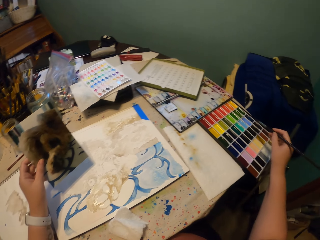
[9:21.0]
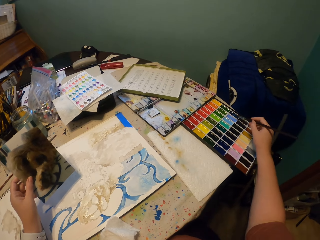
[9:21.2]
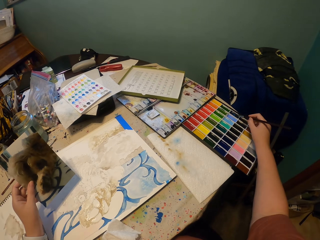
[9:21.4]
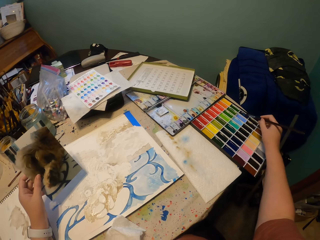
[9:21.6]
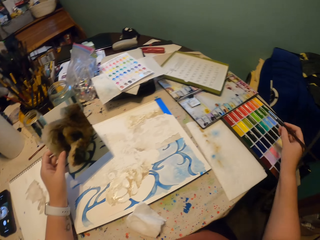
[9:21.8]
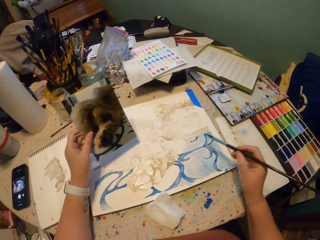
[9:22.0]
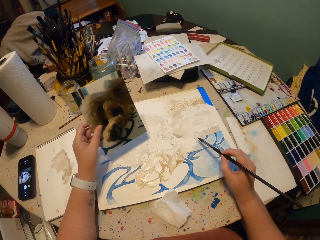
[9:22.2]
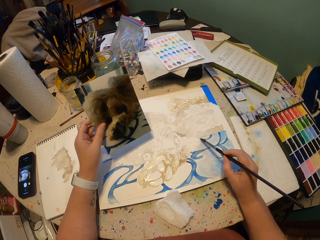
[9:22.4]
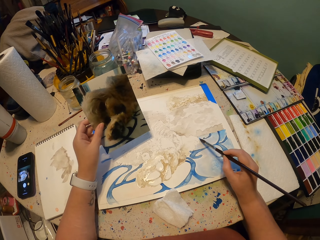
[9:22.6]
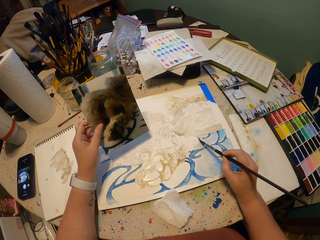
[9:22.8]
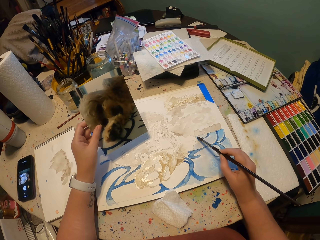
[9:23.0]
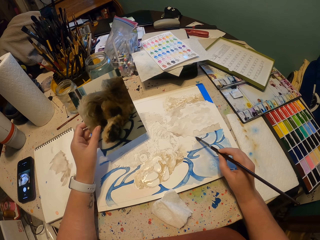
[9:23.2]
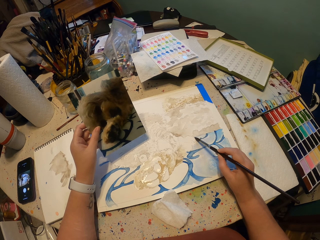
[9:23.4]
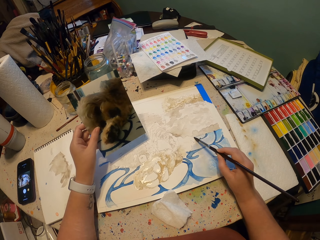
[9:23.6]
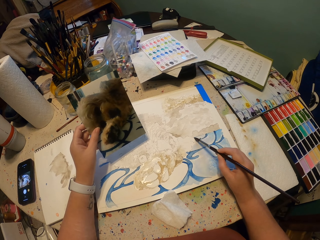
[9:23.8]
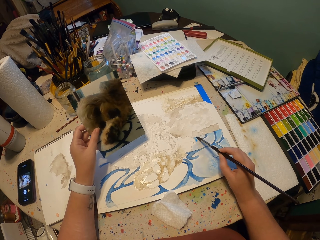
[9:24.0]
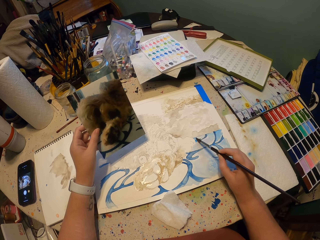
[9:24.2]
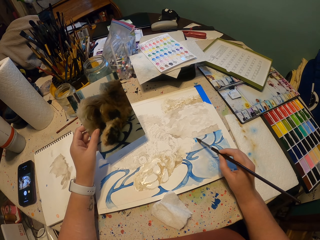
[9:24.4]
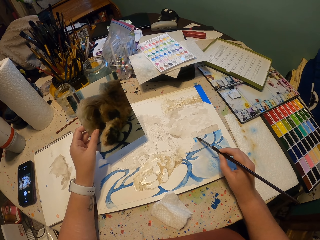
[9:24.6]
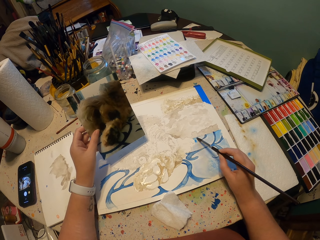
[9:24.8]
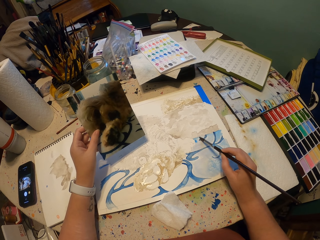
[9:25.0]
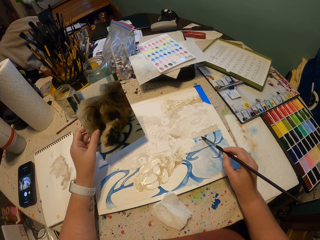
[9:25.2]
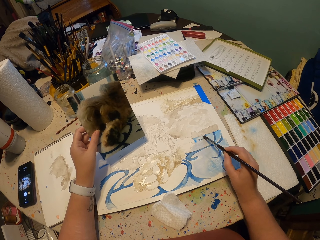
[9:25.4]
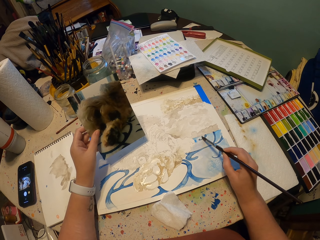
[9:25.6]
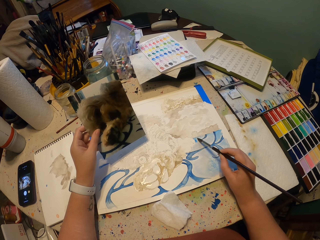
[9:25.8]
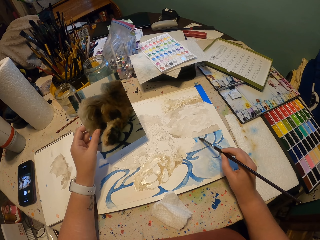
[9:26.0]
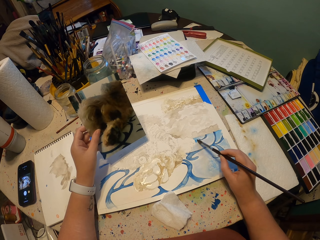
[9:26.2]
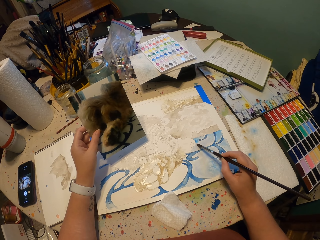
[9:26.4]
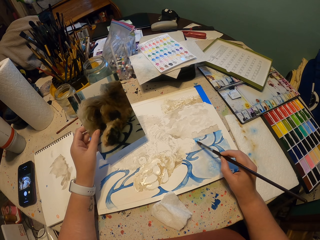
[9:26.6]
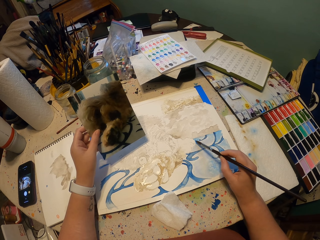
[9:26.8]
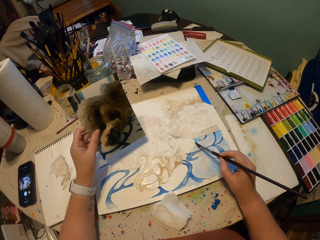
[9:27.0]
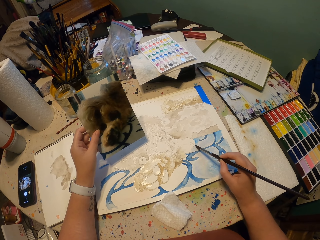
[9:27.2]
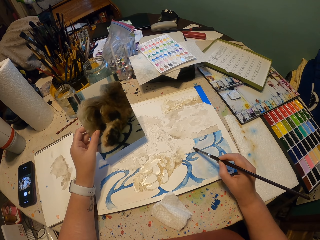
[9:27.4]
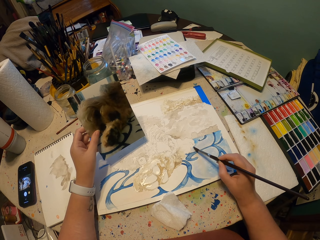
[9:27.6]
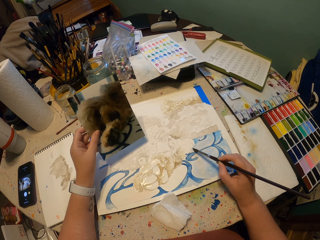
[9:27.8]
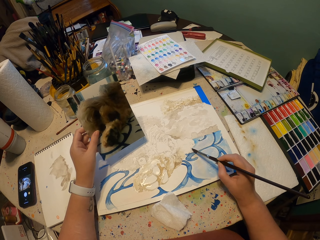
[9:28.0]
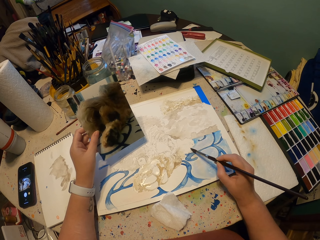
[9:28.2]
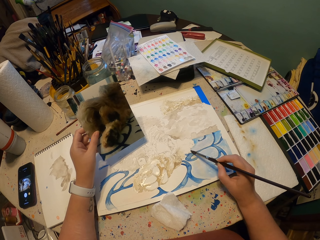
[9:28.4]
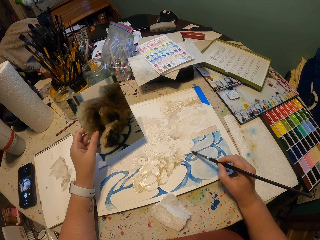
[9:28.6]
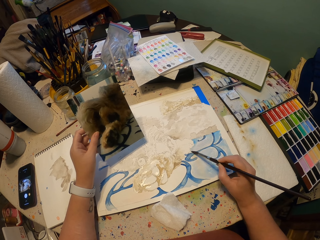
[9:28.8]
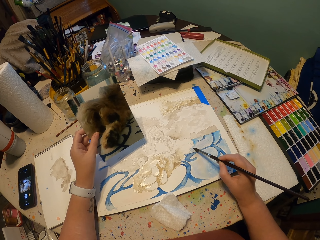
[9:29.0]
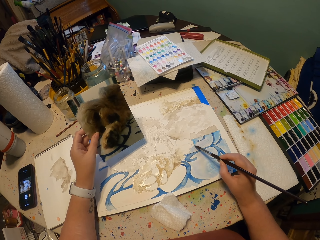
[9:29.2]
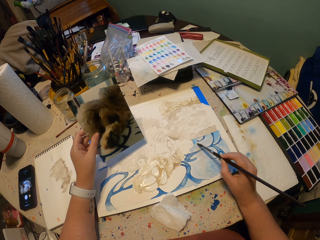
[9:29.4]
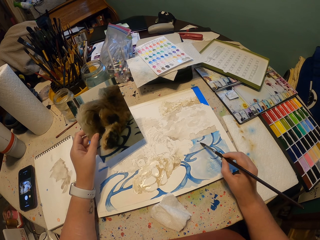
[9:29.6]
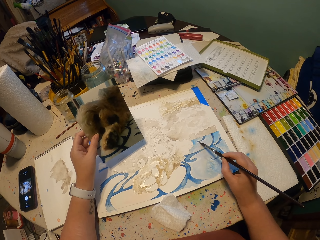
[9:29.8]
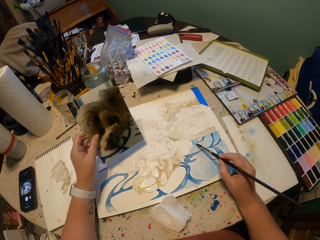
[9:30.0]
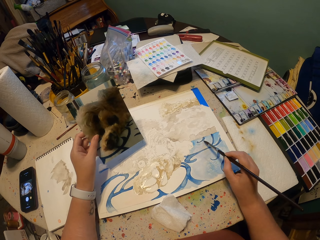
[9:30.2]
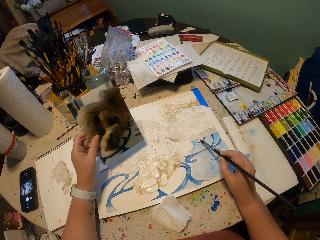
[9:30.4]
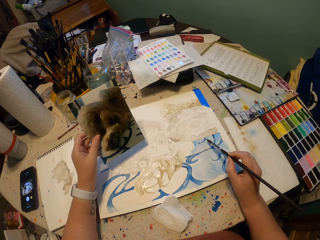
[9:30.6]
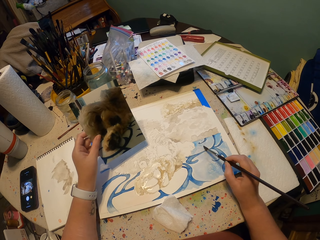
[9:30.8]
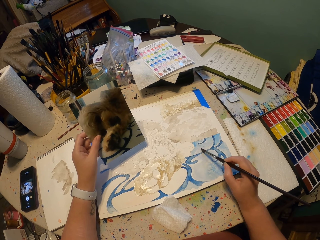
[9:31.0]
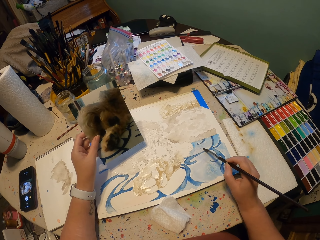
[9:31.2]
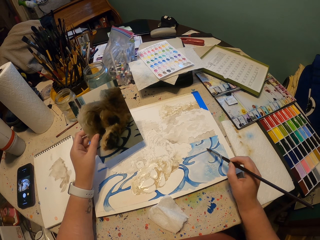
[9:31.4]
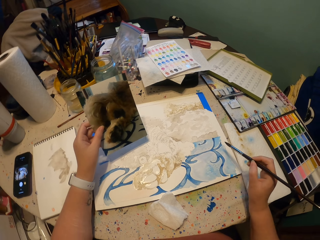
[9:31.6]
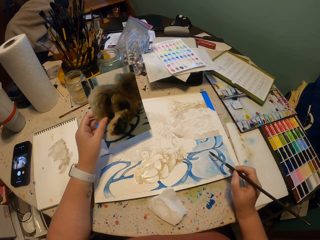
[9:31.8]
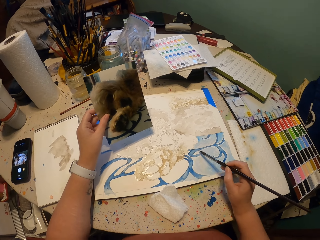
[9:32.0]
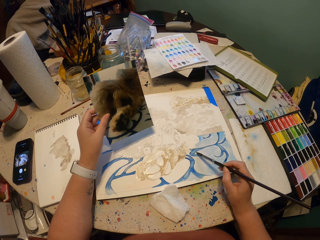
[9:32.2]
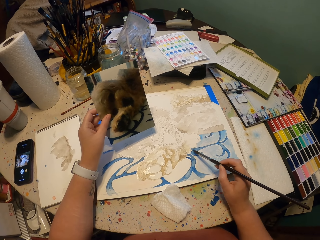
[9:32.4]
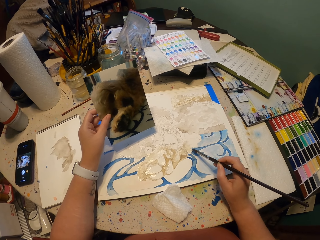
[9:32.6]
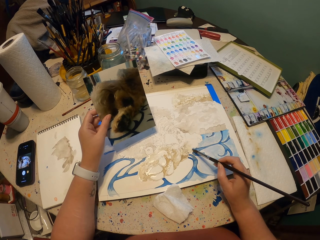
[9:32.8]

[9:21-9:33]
The camera wearer moves the painting brush from the paper. They dip the paint brush on the paint. They release the paint brush from the paint. They paint on the paper.

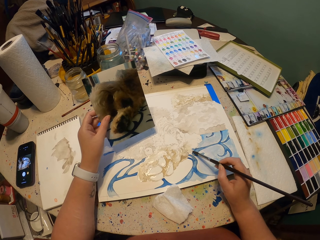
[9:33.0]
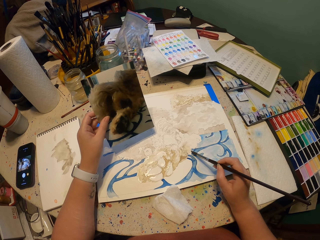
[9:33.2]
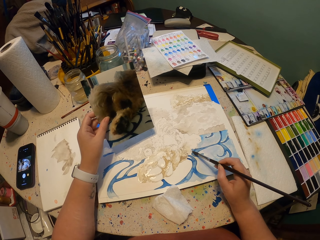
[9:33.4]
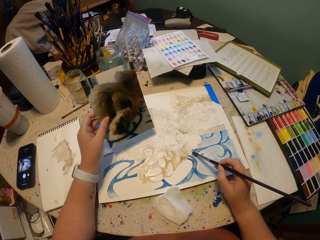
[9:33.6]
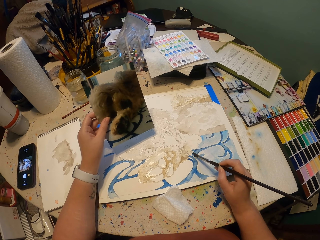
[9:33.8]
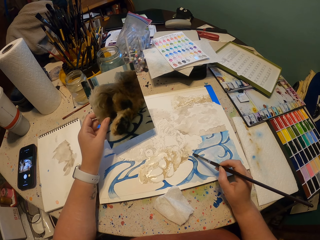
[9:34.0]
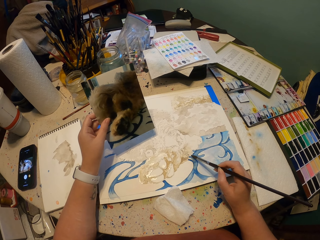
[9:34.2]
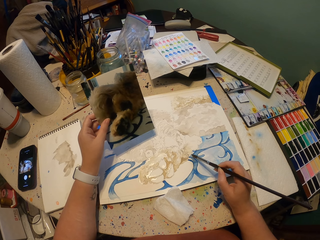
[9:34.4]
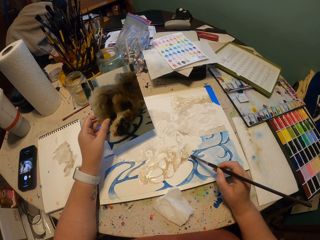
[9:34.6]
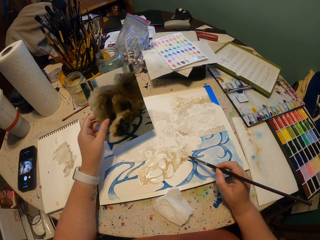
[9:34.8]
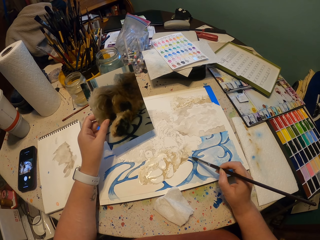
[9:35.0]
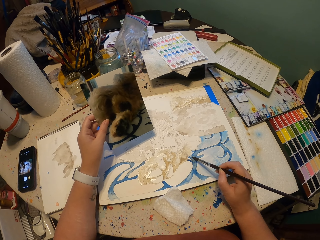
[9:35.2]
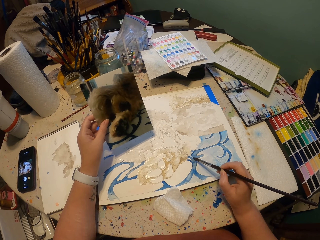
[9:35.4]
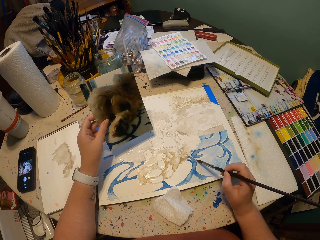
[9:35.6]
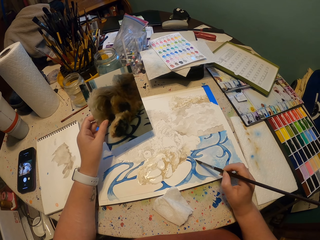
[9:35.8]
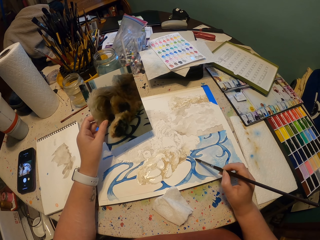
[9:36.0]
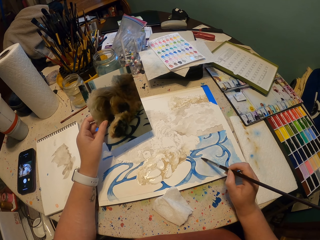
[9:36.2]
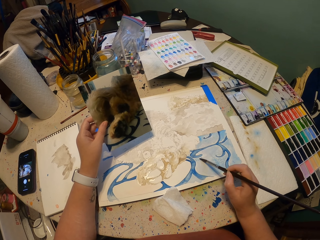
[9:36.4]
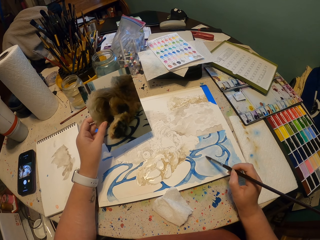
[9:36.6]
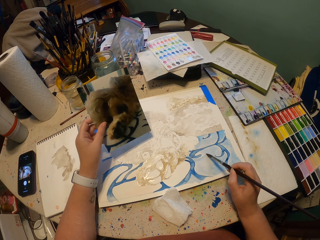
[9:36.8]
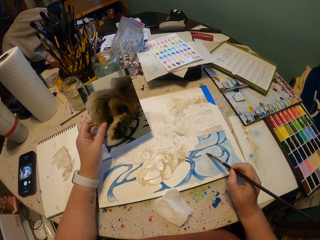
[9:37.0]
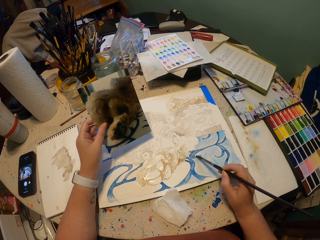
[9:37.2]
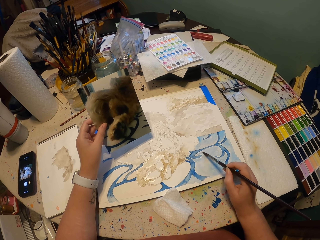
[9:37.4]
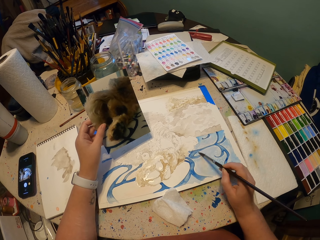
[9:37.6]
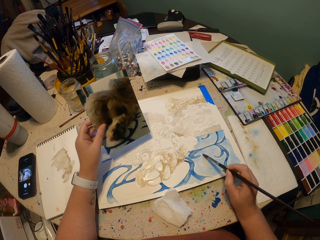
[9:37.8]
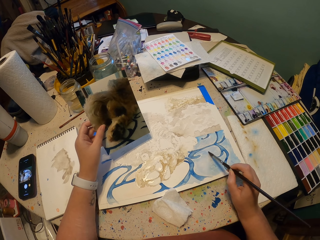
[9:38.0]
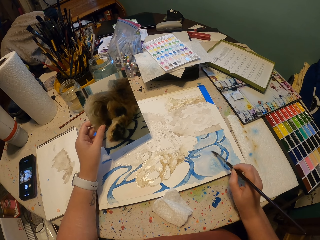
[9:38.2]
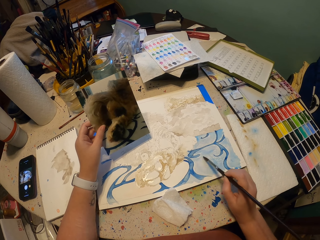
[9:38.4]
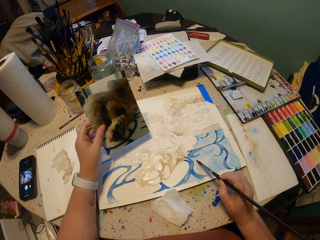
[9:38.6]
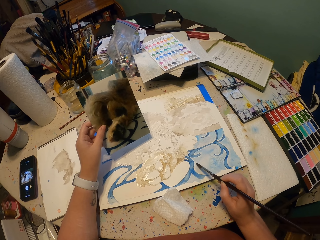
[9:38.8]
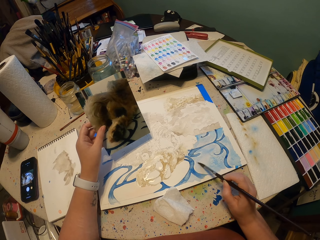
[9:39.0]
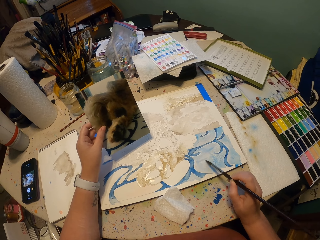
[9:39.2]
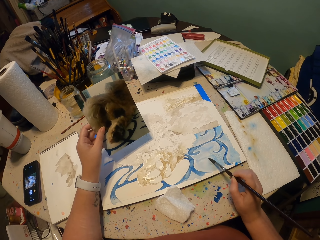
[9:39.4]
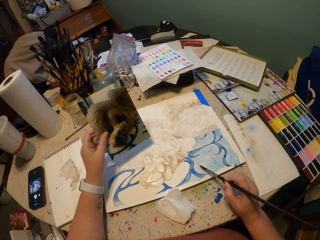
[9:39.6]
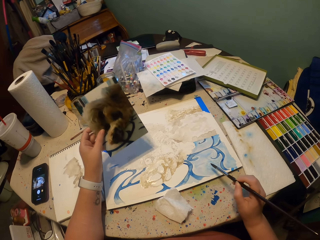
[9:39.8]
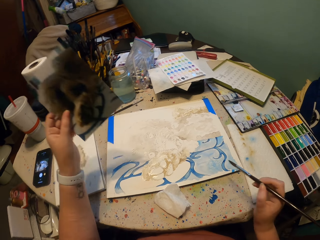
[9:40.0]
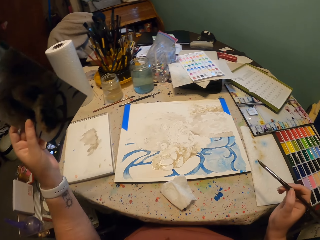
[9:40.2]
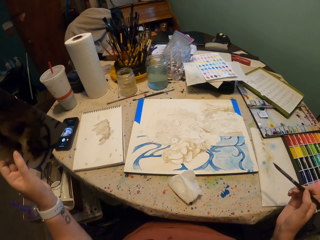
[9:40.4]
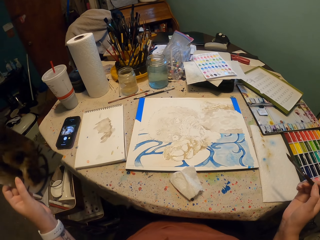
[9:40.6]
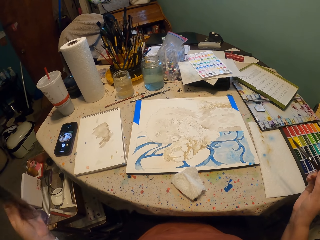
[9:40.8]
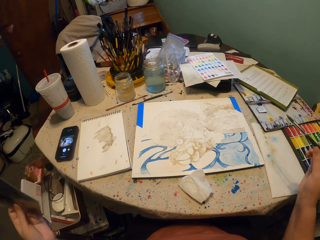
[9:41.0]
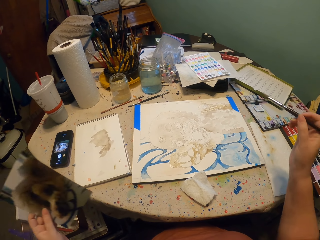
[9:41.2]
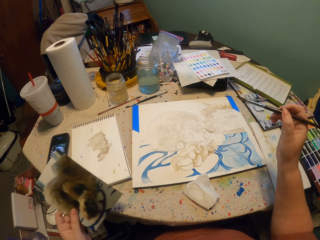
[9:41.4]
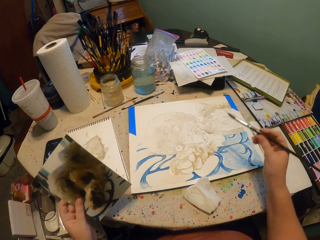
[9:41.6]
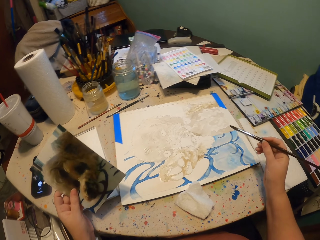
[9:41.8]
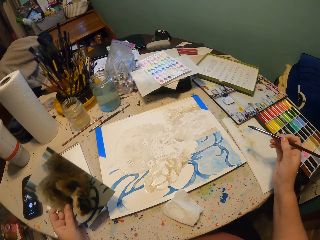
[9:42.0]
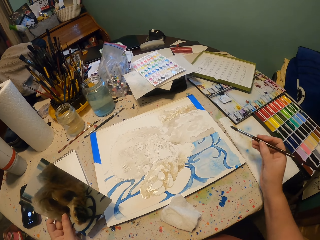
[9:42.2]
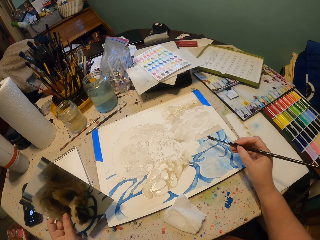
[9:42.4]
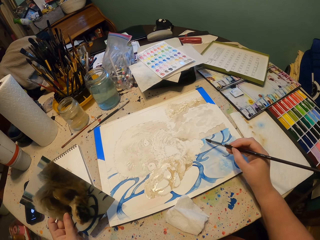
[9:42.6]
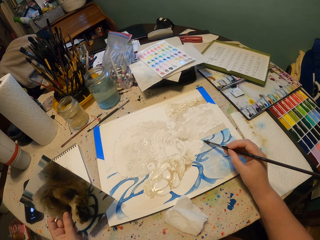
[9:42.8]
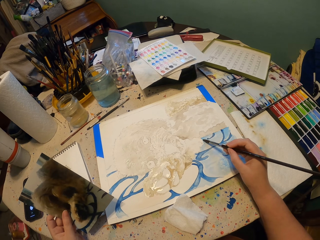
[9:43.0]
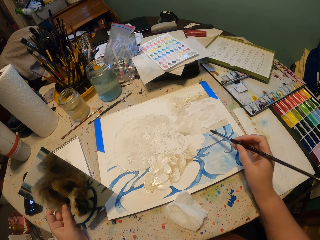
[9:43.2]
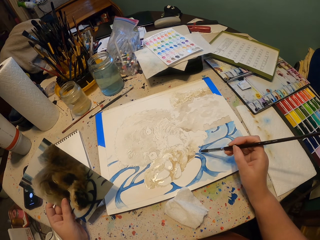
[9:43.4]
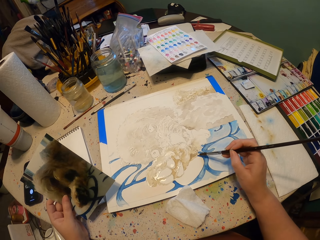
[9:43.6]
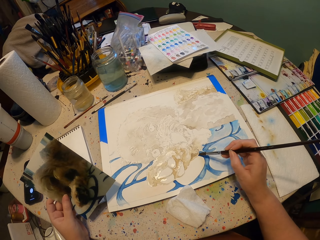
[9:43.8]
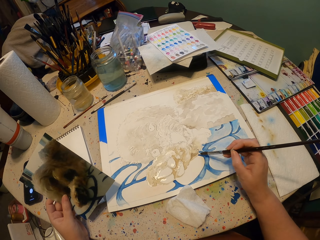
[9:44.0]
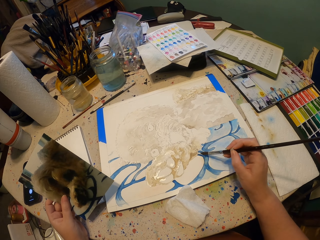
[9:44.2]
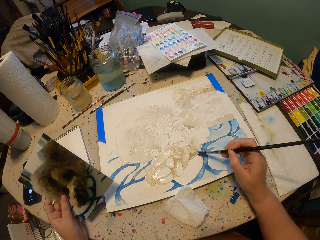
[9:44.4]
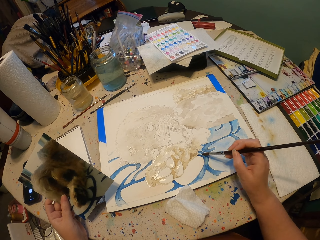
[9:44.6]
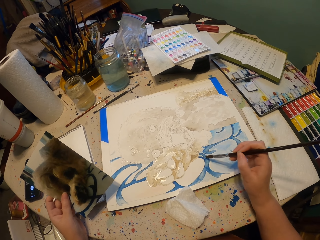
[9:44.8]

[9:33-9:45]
The camera wearer moves the picture. They remove the painting brush from the paper. They move the paint brush towards the paper. They paint on the paper.
